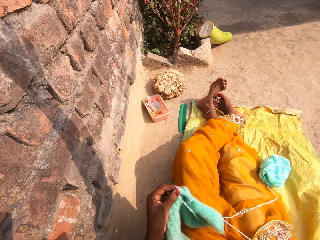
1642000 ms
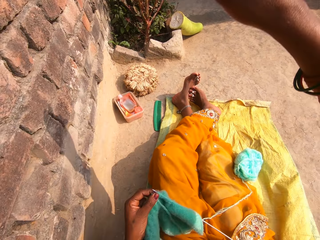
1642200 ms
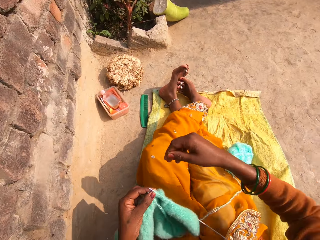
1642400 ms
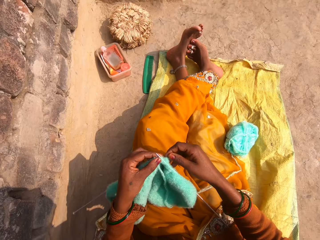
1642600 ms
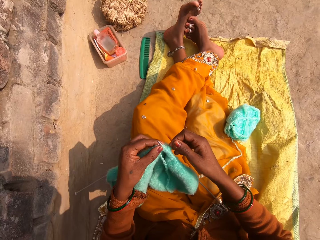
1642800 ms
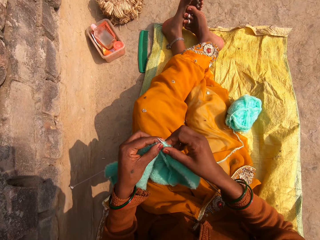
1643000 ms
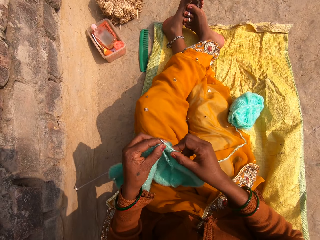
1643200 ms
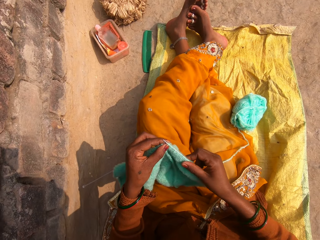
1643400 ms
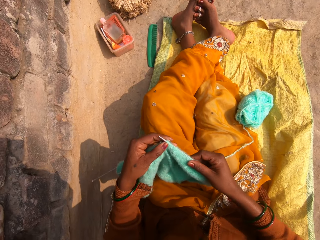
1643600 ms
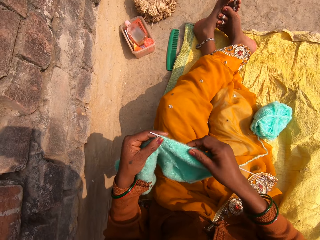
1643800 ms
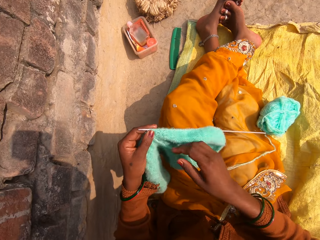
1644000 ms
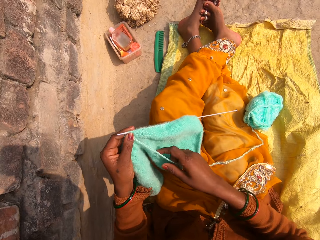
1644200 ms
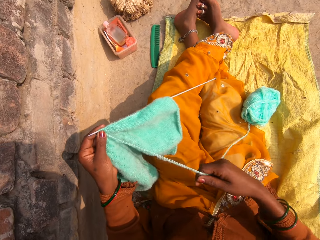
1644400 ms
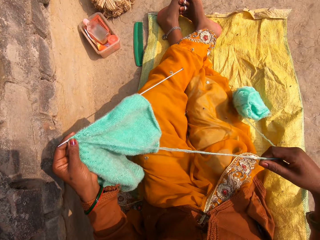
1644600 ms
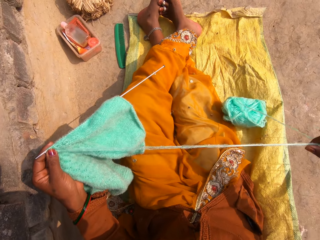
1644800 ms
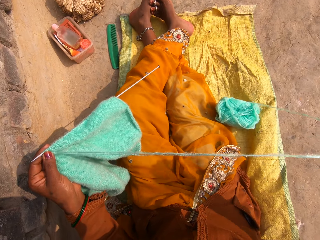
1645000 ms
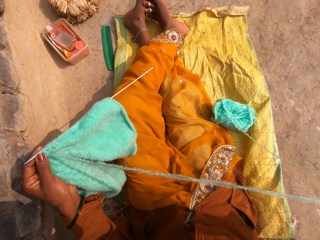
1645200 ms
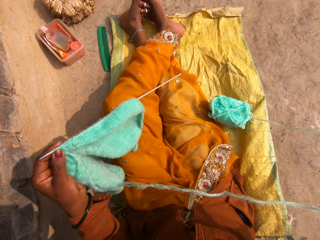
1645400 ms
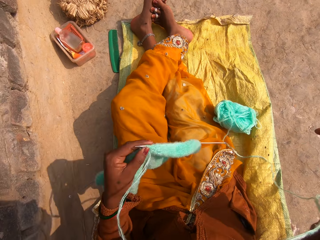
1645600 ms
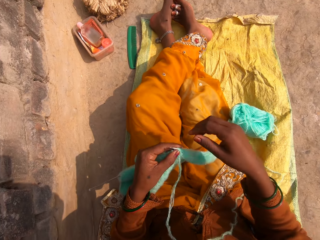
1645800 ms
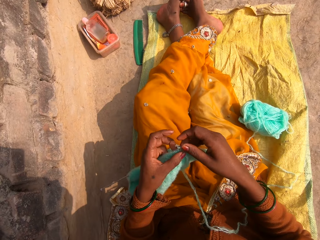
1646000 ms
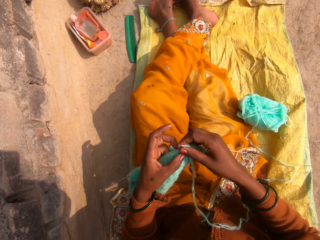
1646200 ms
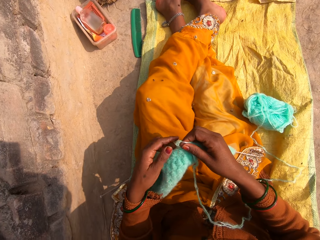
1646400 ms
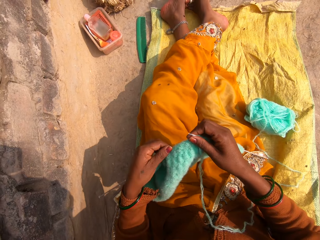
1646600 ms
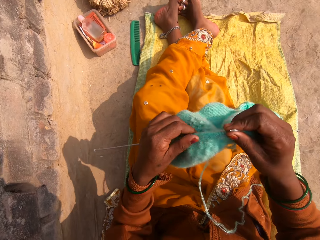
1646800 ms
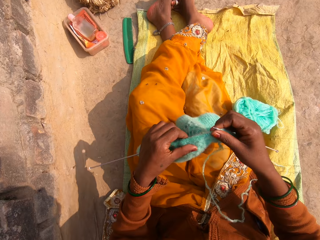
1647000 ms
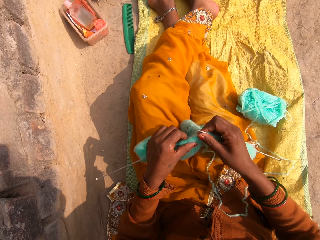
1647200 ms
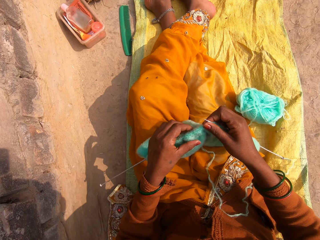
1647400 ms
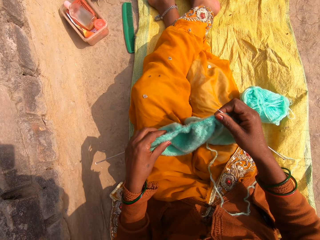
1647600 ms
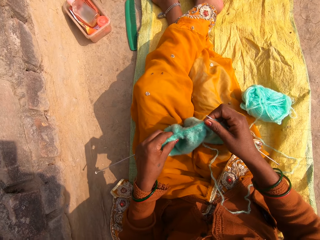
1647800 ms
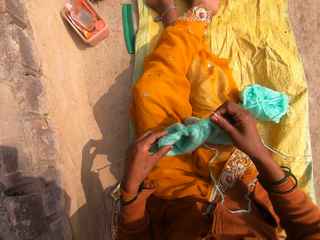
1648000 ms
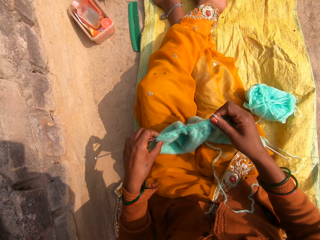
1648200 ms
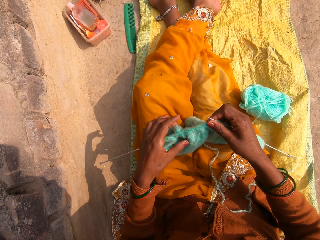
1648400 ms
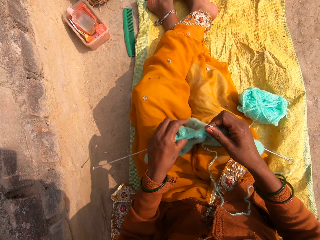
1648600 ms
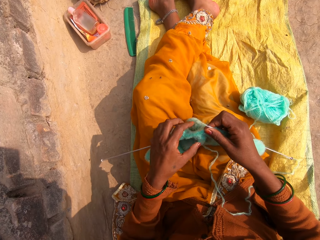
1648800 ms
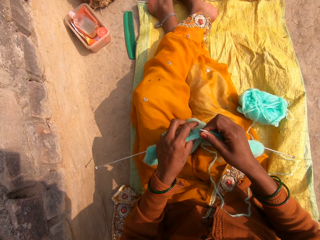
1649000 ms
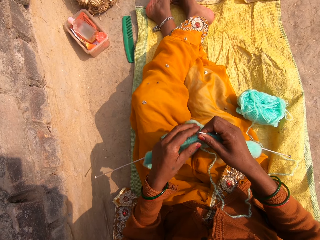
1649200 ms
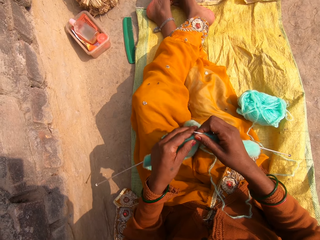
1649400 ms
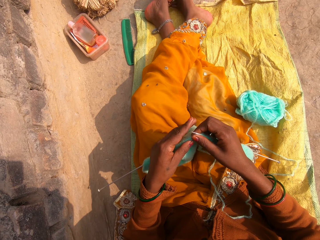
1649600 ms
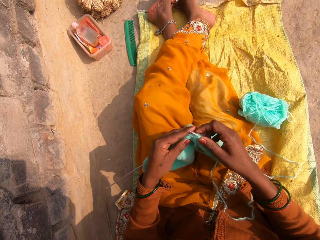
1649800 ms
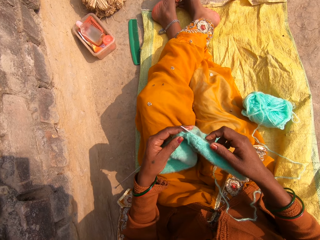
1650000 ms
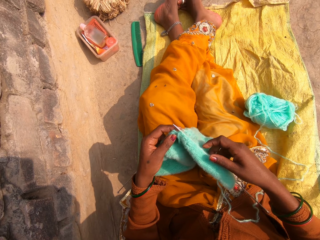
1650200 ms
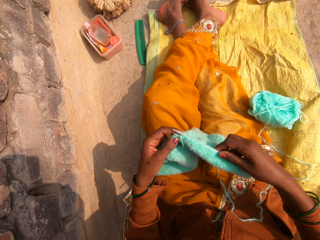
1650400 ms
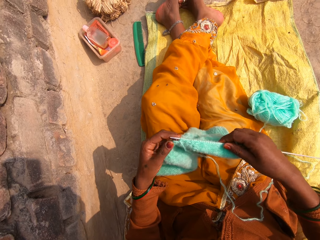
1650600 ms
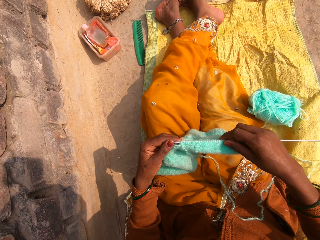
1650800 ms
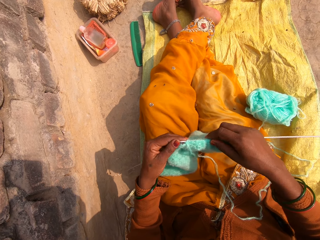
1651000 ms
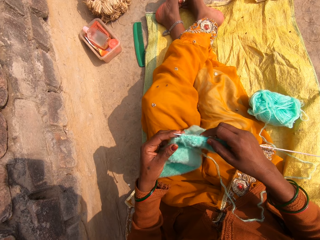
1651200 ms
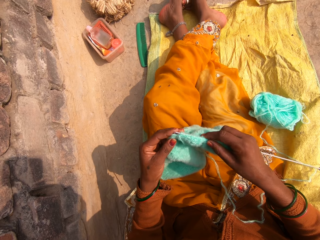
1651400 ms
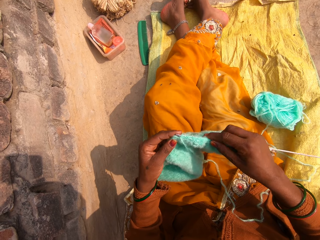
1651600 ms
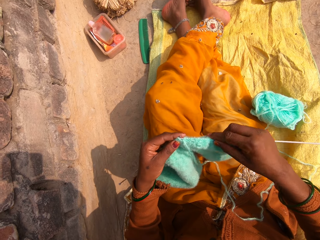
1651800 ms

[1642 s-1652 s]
The camera wearer adjusts a fabric on the crochet. She pulls a wool. She pulls the ribbing stitch up. She drops the wool. She adjusts her hands' position. She adjusts the ribbing stitch on the crochet hook.

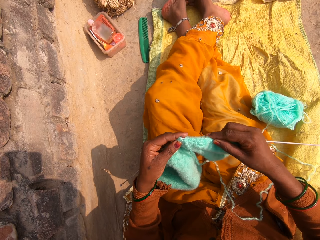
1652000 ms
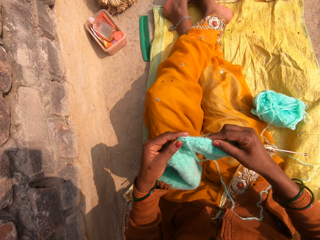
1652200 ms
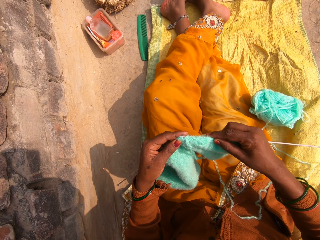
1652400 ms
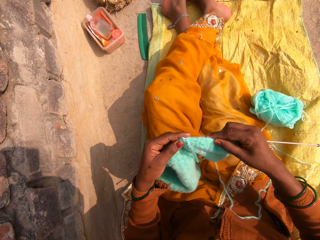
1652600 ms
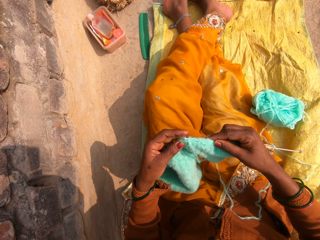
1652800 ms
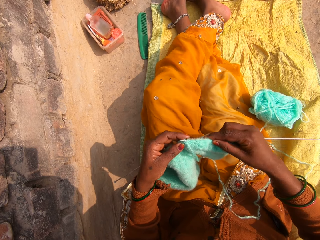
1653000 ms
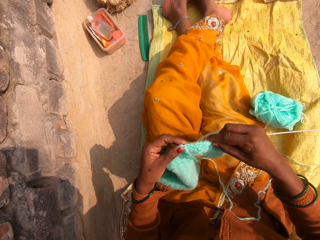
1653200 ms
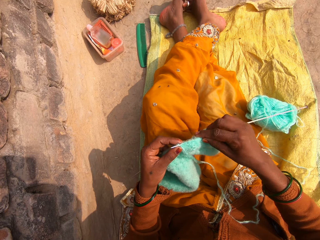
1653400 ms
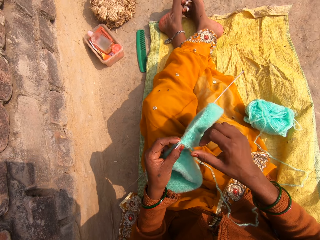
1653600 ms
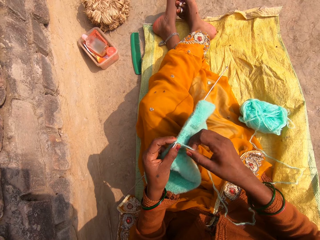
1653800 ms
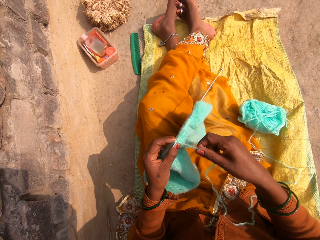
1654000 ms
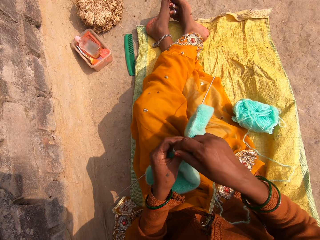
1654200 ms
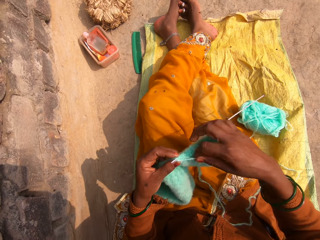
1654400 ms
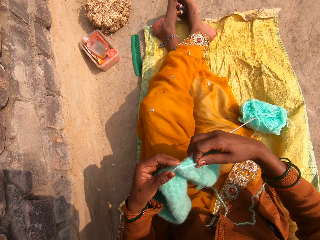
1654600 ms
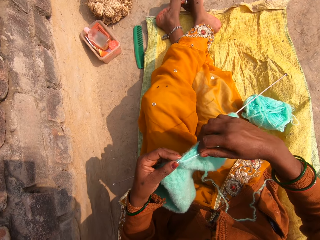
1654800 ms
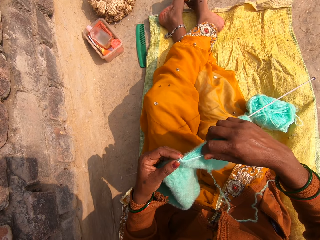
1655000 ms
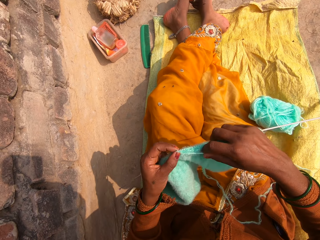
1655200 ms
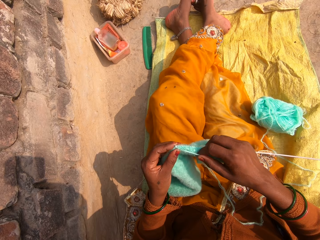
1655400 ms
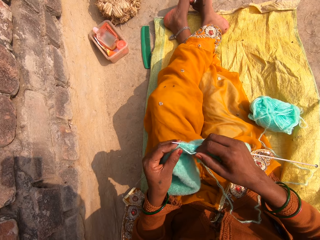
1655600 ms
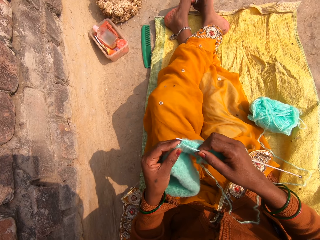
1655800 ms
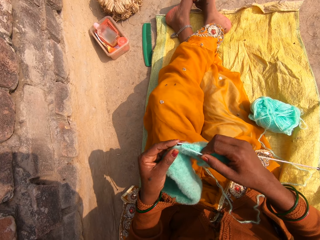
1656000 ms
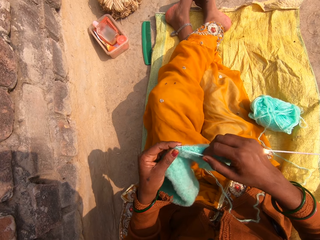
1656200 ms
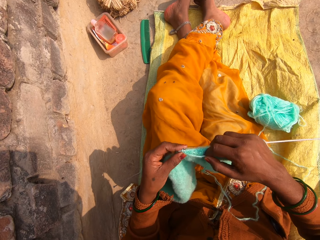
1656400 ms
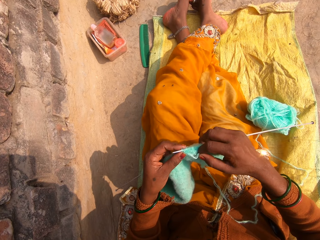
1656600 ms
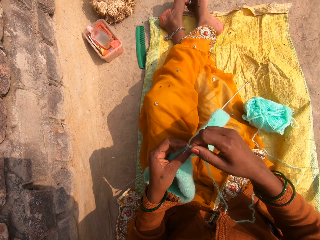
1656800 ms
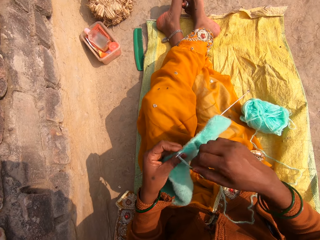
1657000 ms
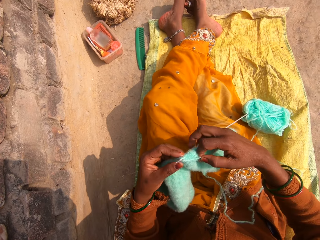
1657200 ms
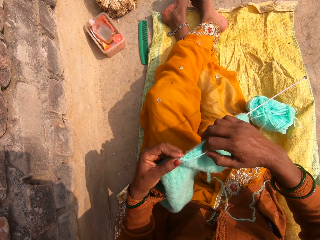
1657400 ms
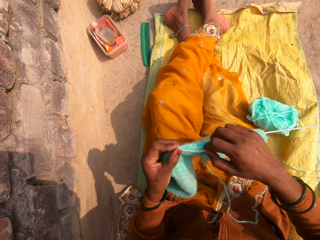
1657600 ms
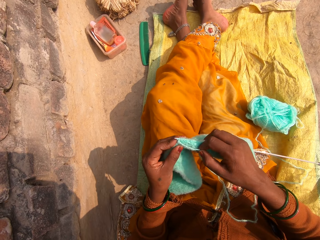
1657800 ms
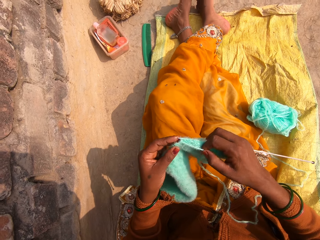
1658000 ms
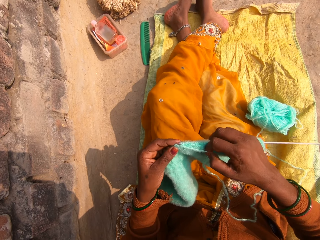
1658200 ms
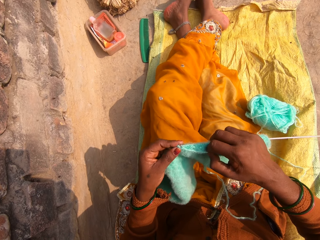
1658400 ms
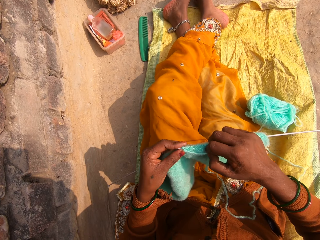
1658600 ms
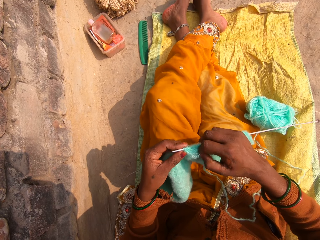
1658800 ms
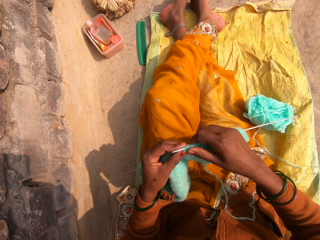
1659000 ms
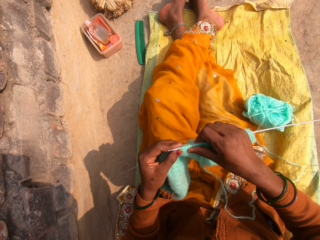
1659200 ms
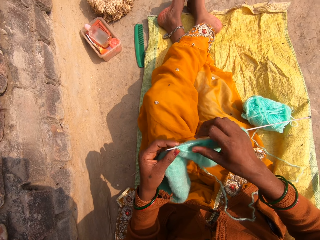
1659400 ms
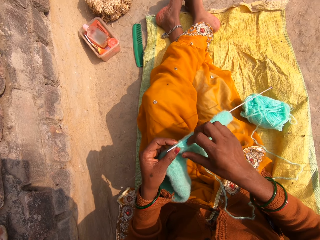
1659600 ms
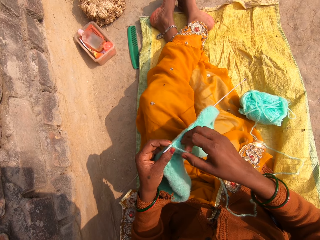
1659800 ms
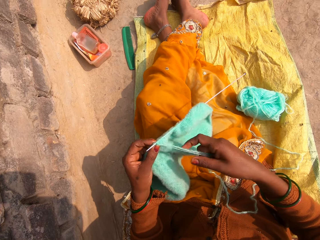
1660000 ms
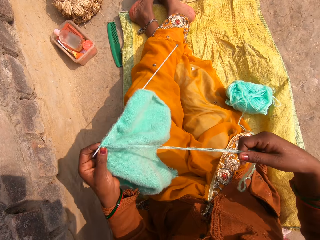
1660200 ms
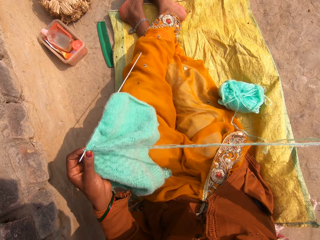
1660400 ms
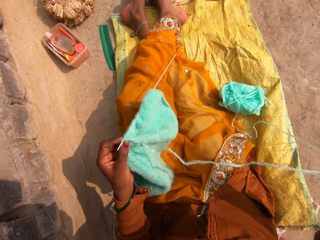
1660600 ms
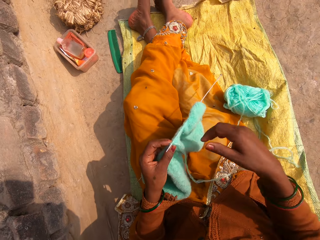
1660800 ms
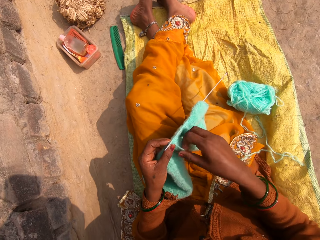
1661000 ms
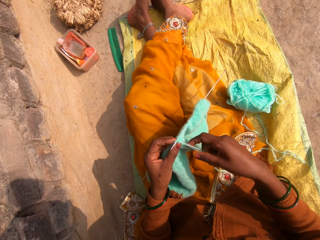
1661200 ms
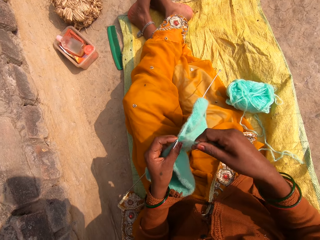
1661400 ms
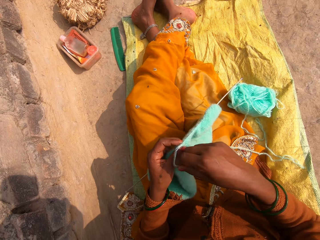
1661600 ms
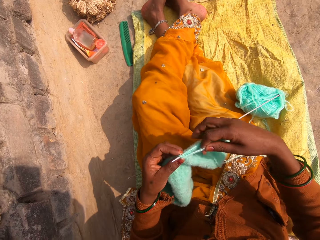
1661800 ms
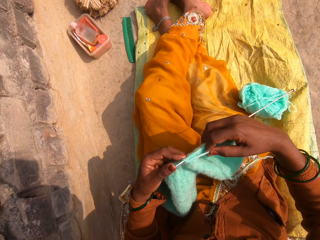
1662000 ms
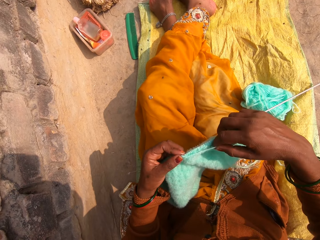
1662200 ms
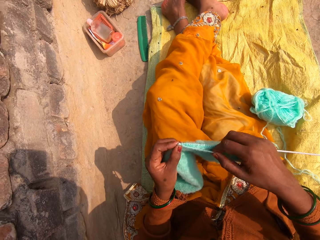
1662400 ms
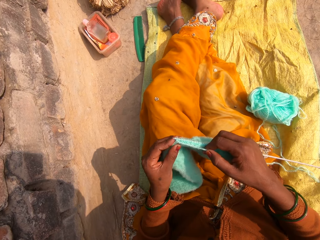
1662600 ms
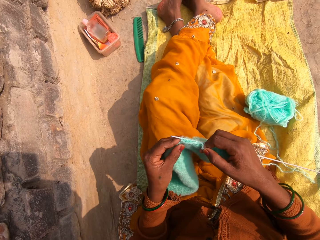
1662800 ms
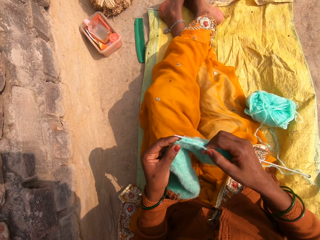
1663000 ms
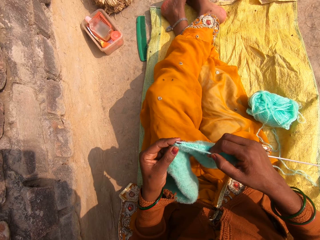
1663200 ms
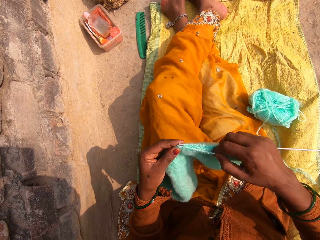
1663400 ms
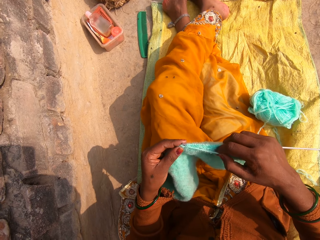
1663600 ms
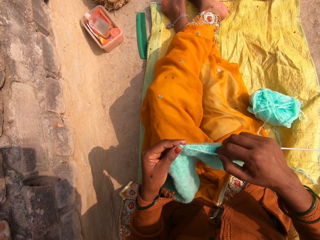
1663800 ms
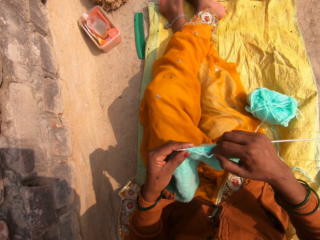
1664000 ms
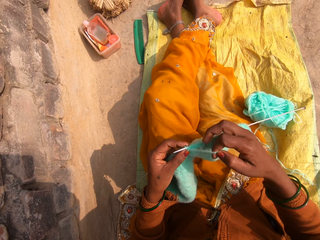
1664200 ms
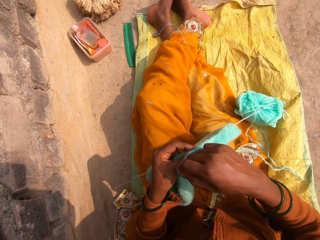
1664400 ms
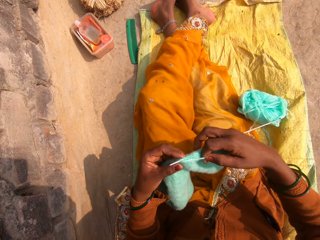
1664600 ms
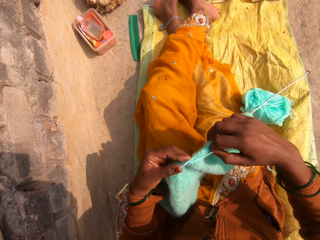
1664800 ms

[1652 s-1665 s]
The camera wearer knits the ribbing stitch with a crochet hook. They round wool on the crochet. They knit a fabric. They round the wool on the crochet. They knit the fabric. They adjust the fabric on the crochet. They pull the wool. They drop the wool. They round the wool on the crochet. They knit the fabric. They round the wool on the crochet.
